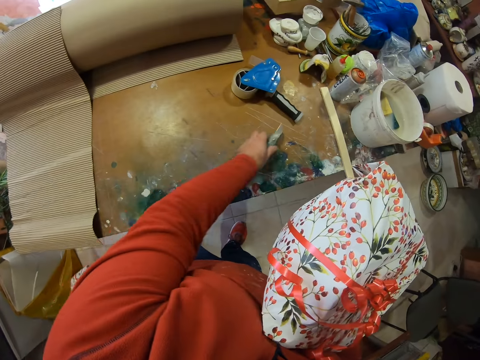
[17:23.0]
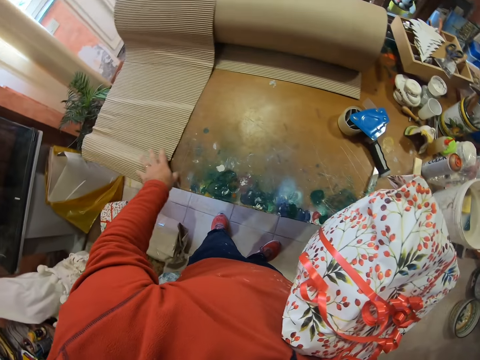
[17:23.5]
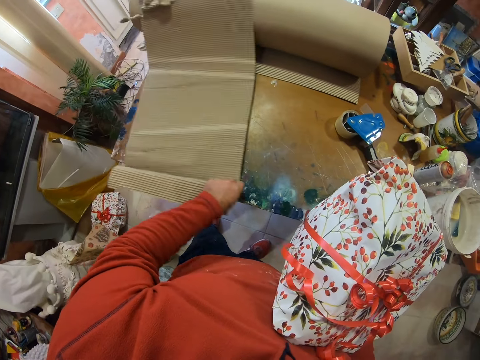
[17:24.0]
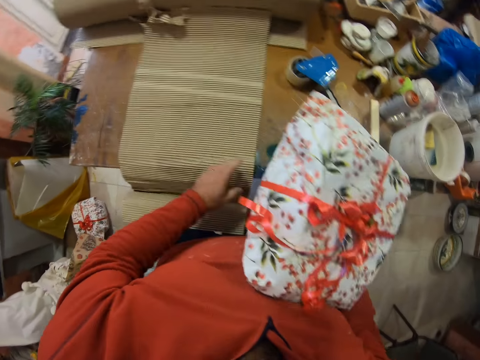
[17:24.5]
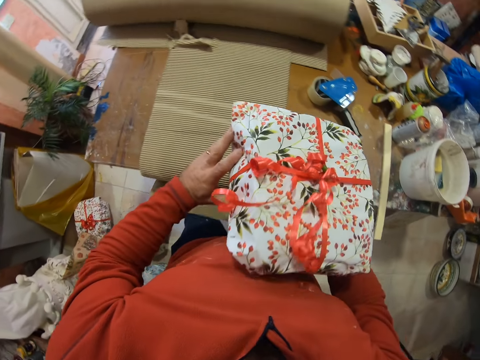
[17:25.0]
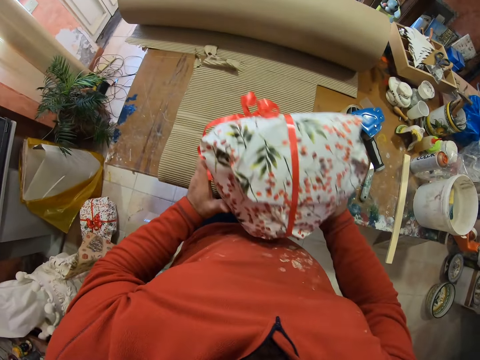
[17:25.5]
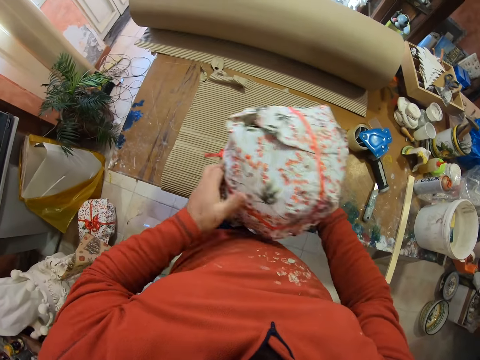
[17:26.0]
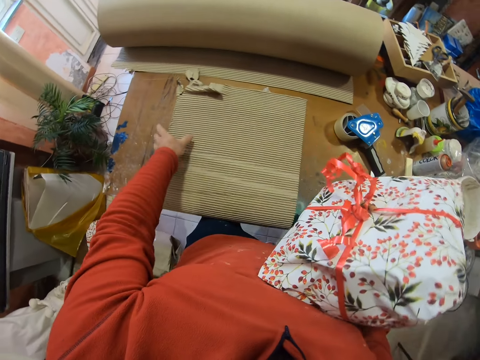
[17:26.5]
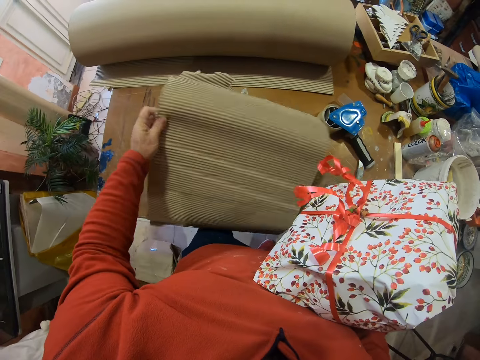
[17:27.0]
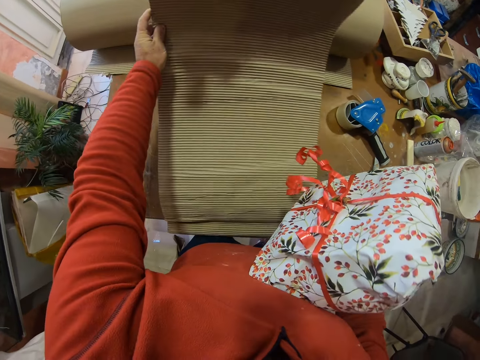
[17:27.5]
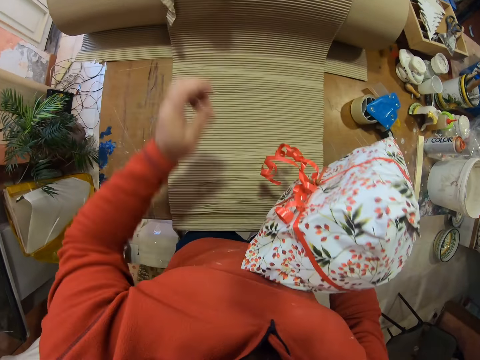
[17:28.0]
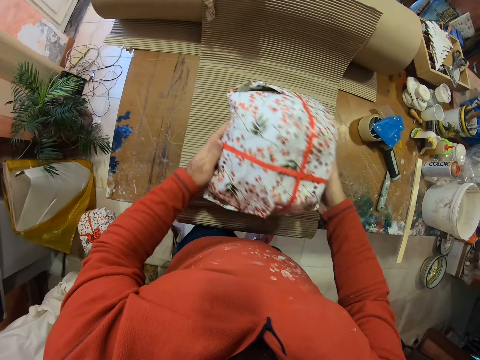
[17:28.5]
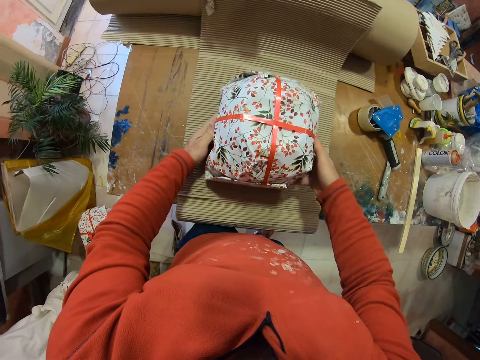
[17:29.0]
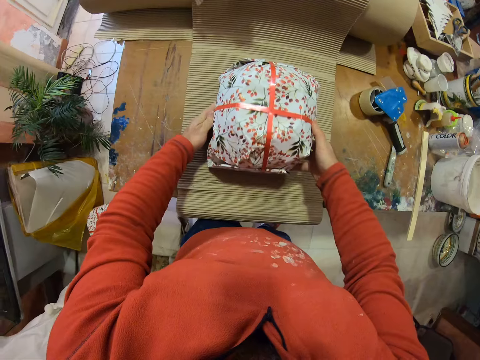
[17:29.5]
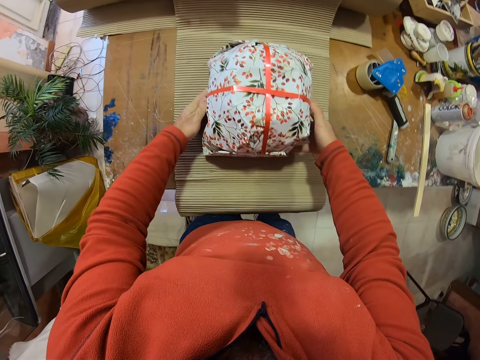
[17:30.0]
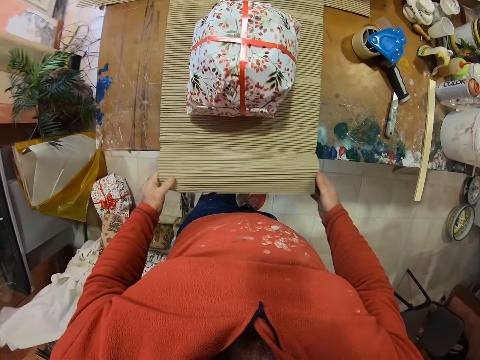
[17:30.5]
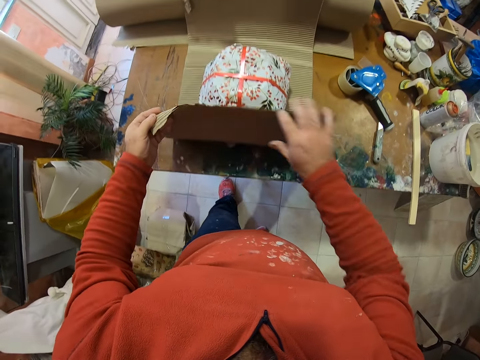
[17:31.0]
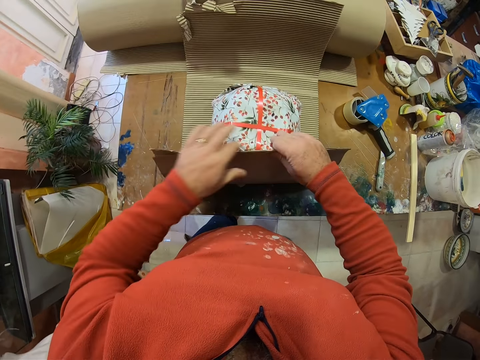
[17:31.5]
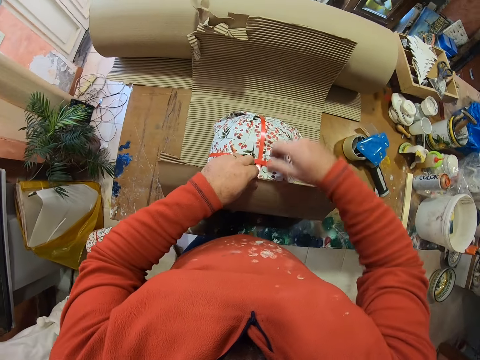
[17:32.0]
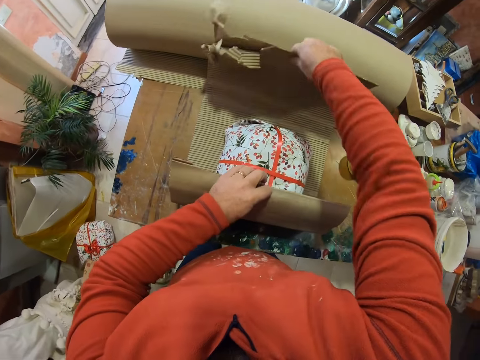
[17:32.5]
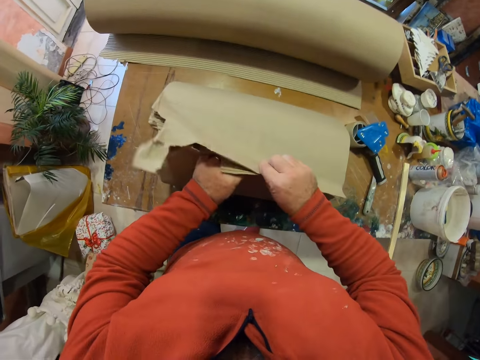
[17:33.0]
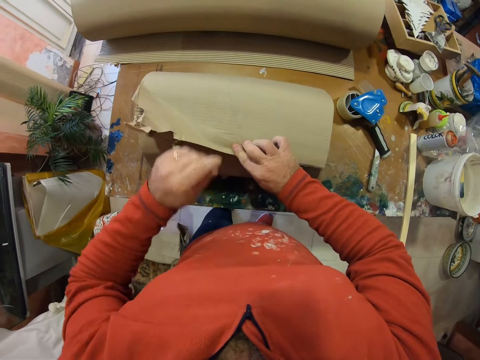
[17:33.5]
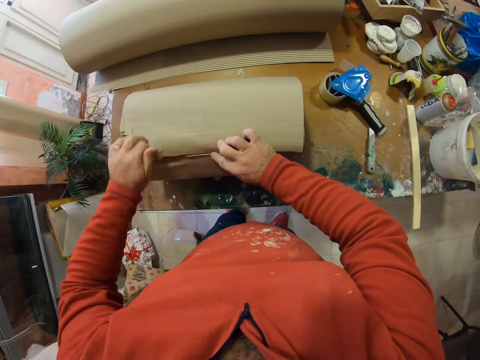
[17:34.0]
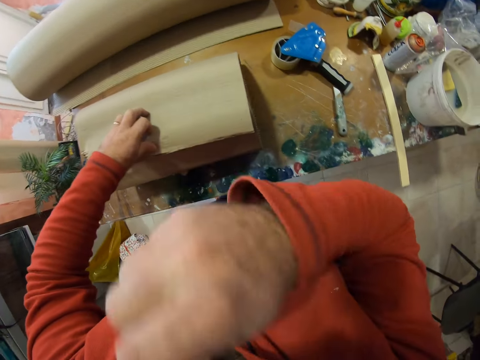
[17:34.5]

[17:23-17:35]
The camera wearer puts the knife on the table. They push the corrugated paper. They pick up the wrapping carton. They put the package on the corrugated paper. They wrap the package with the wrapping carton.

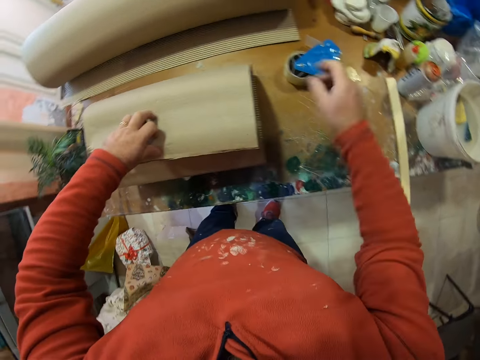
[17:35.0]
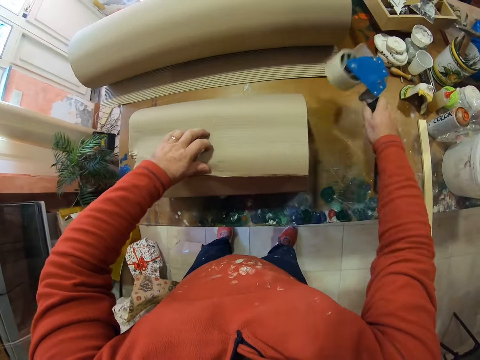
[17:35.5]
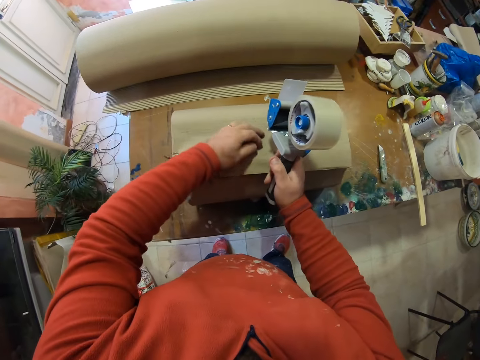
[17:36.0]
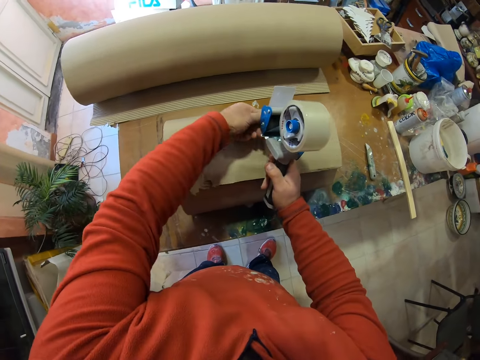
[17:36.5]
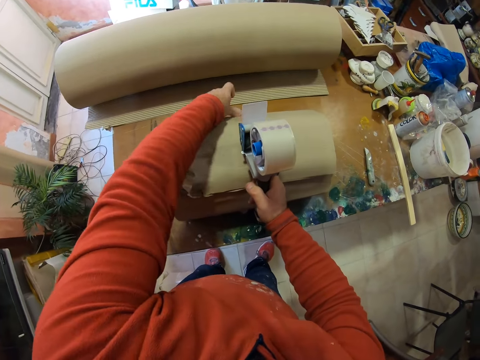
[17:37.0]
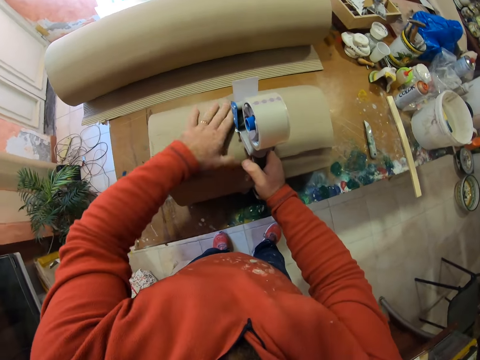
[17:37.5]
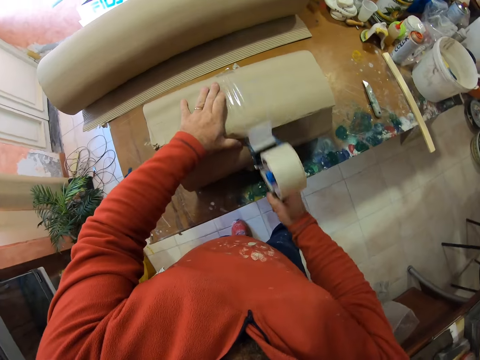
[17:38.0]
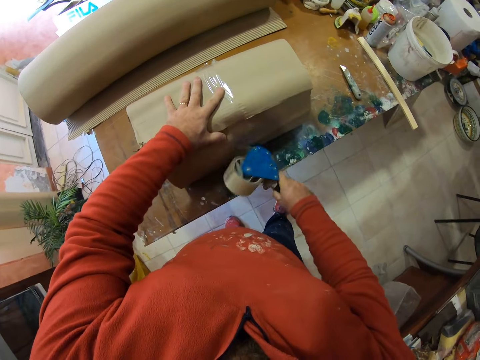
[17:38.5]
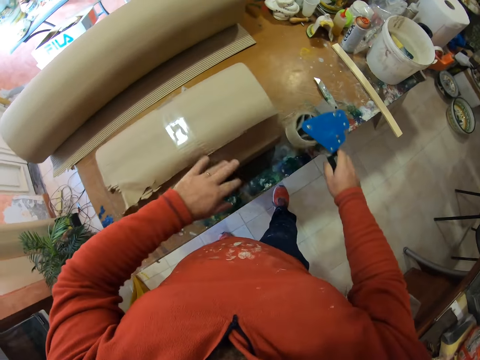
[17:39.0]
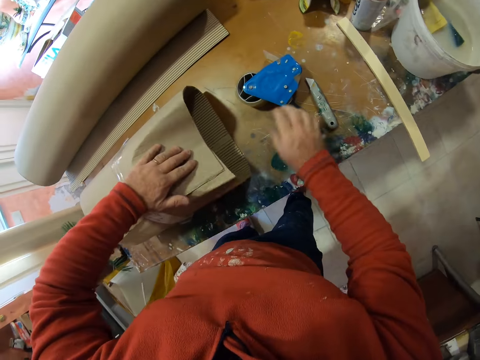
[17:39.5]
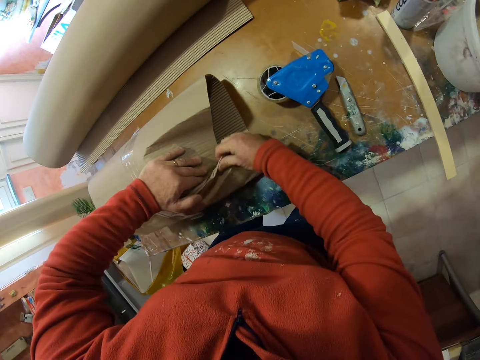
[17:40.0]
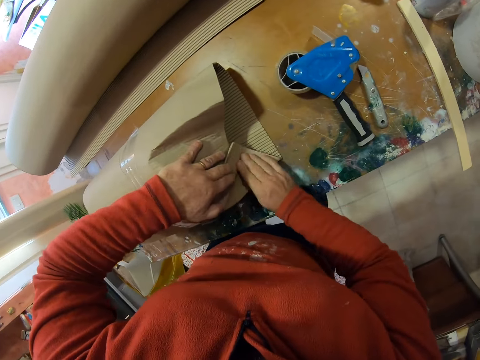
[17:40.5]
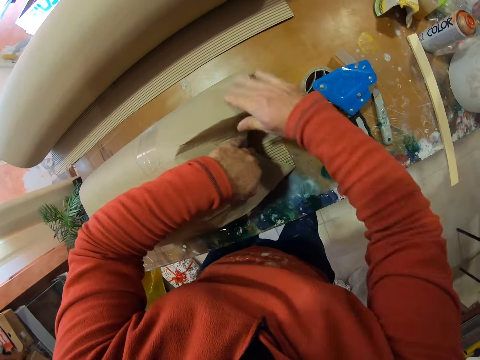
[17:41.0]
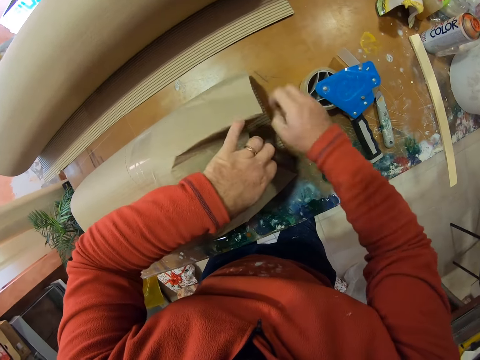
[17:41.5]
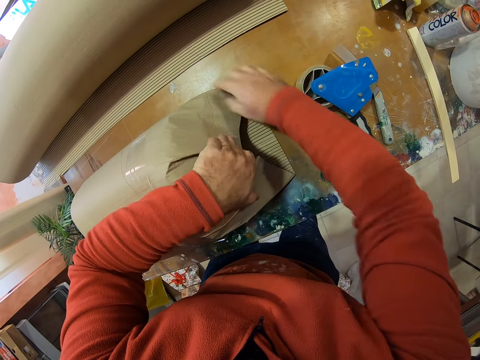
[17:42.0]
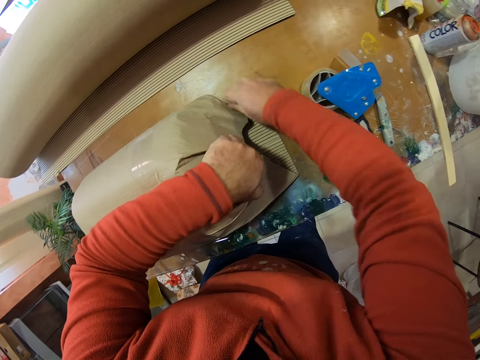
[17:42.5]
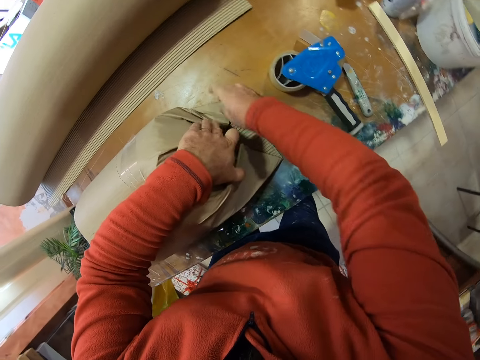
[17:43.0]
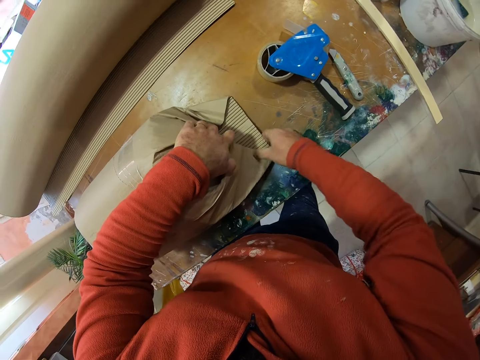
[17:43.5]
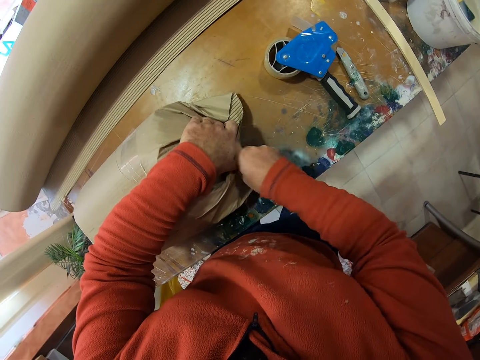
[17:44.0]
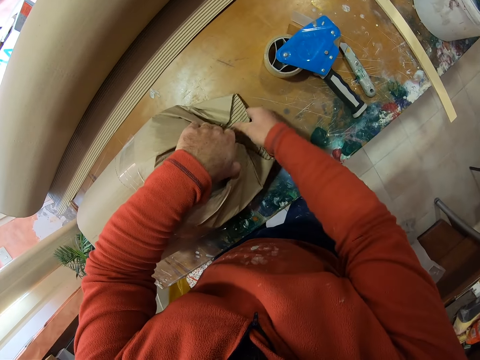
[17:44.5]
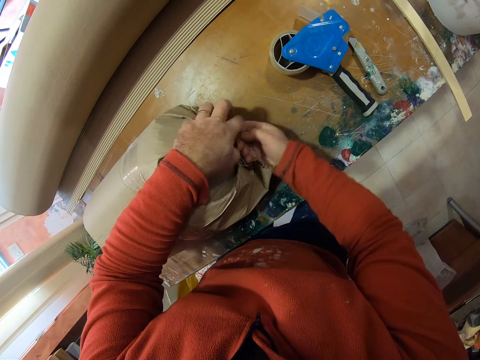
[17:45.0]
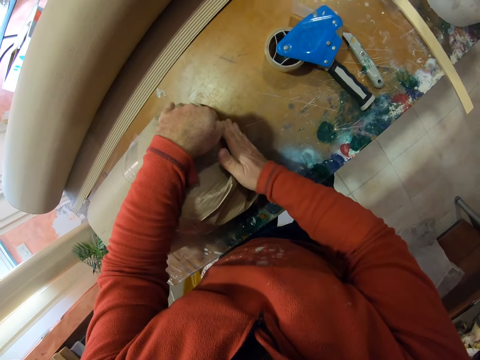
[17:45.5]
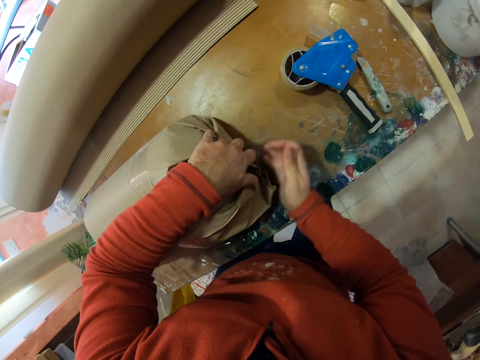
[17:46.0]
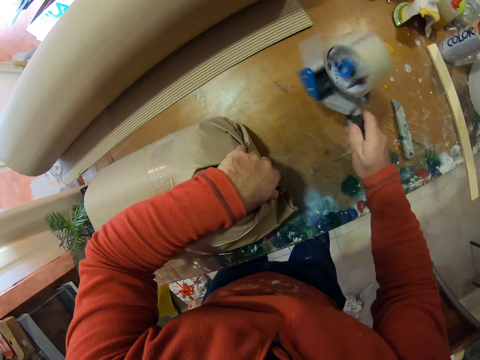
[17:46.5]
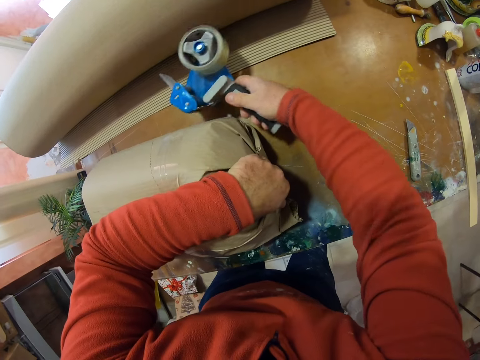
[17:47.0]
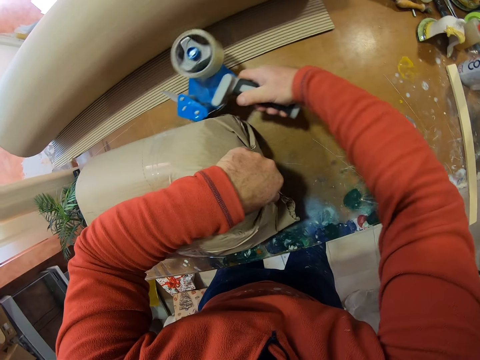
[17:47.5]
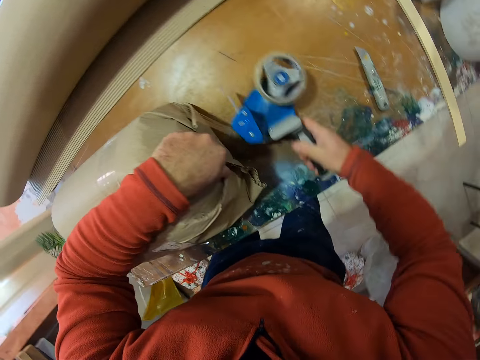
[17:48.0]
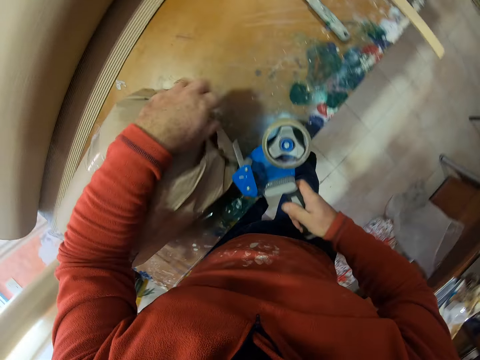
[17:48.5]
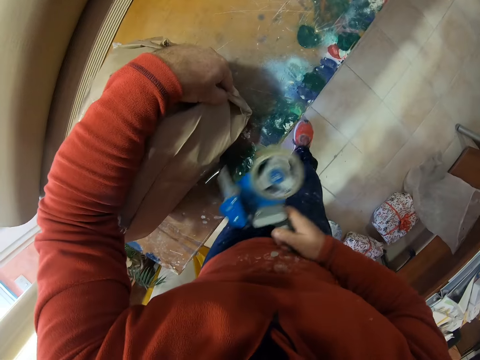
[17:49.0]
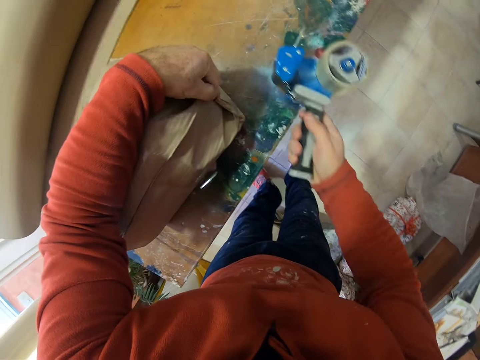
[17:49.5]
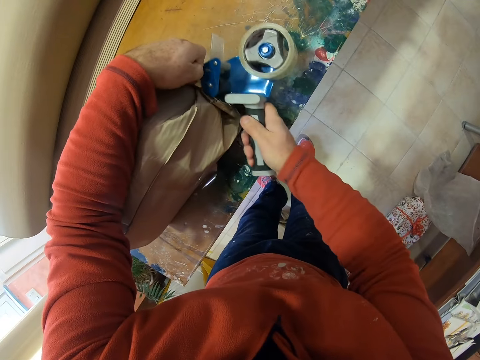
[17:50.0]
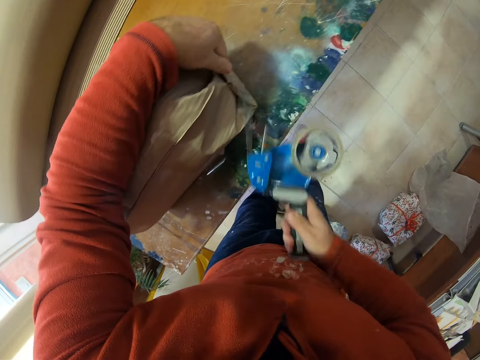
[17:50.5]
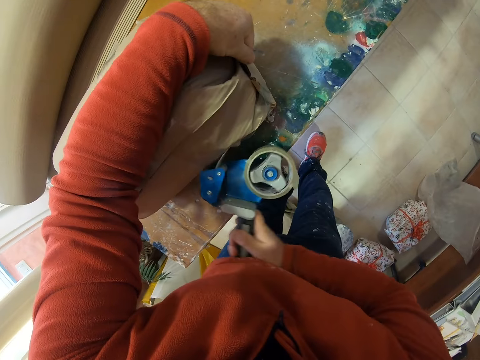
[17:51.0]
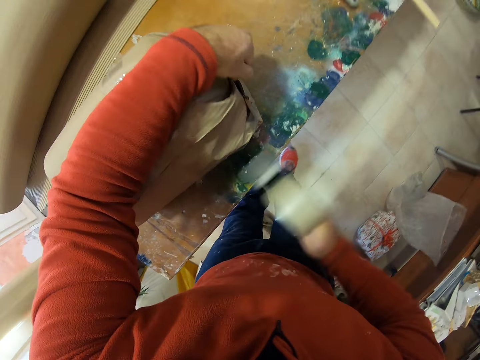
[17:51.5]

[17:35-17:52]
The camera wearer touches his face. He takes the cello tape dispenser. He wraps the package with the tape. He puts the cello tape dispenser on the table. He wraps something. He touches the wrapping carton paper roll. He takes the cello tape dispenser. He wraps the package with the tape. He wraps something.
